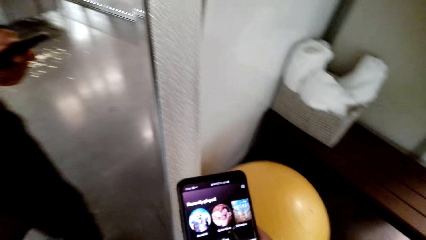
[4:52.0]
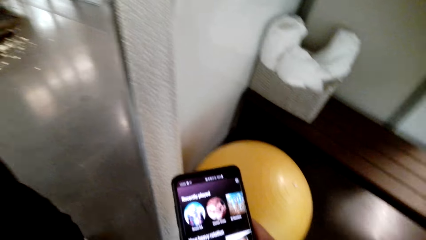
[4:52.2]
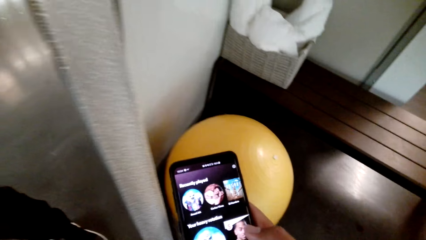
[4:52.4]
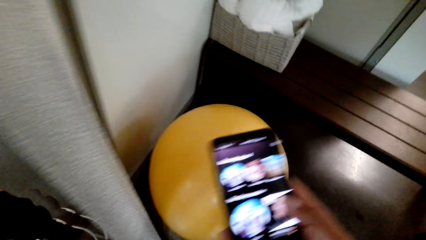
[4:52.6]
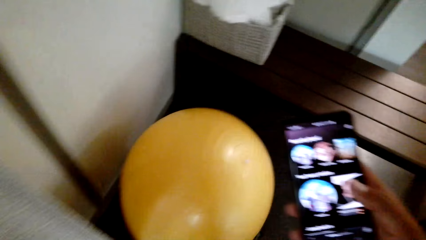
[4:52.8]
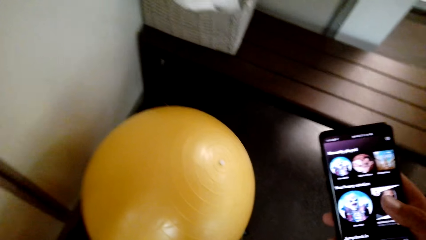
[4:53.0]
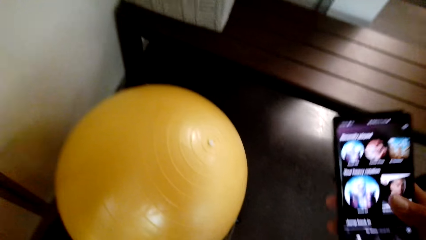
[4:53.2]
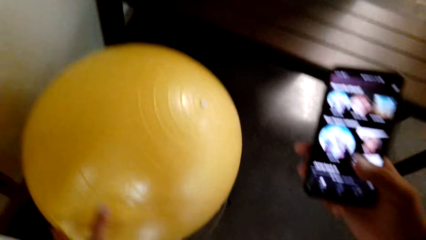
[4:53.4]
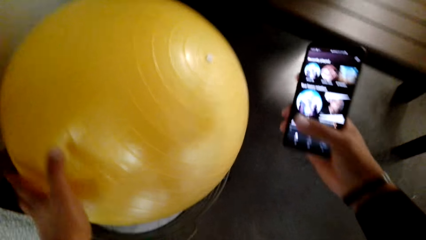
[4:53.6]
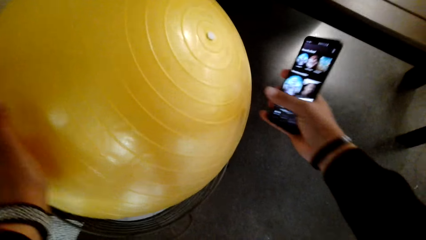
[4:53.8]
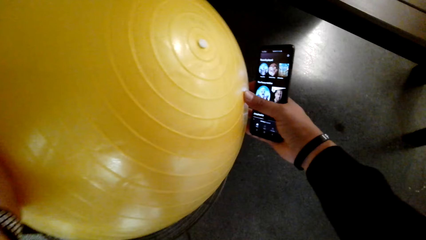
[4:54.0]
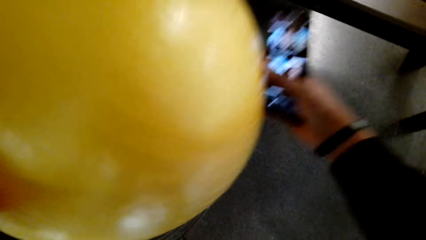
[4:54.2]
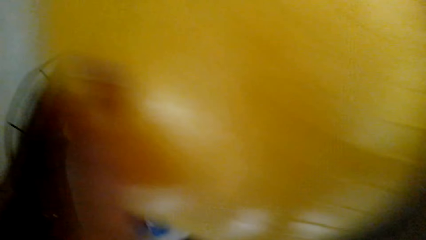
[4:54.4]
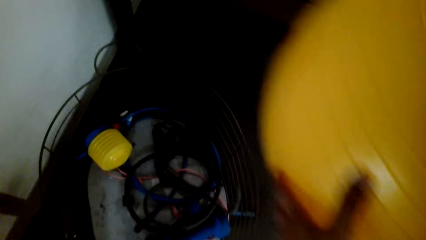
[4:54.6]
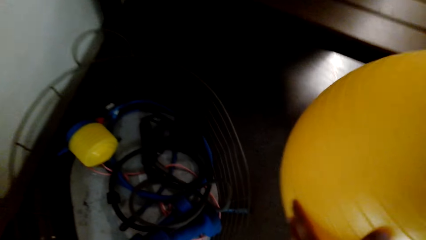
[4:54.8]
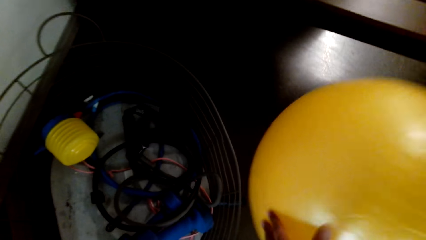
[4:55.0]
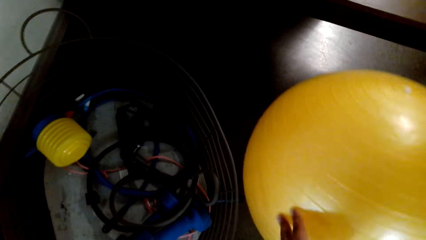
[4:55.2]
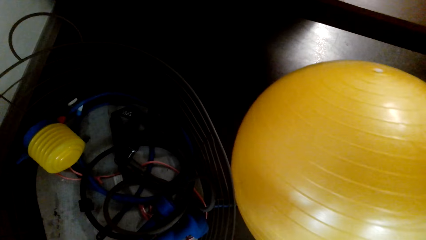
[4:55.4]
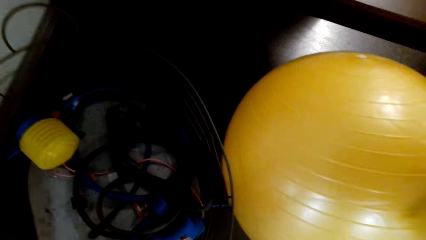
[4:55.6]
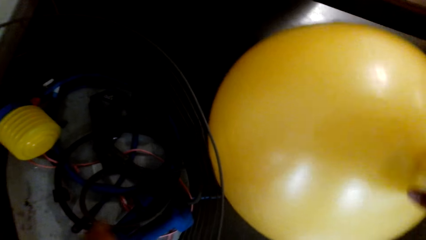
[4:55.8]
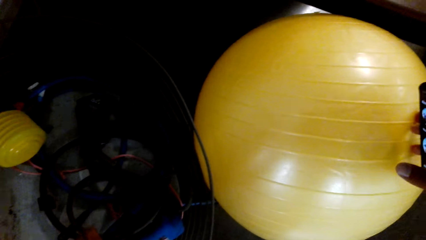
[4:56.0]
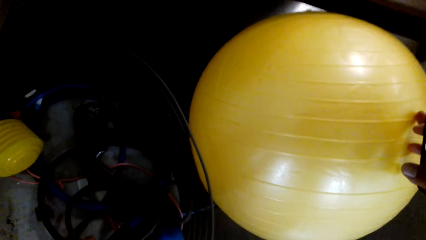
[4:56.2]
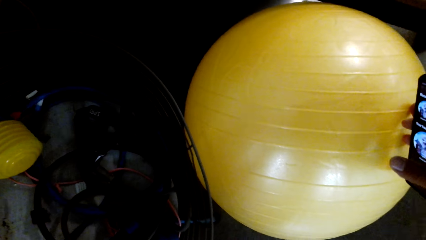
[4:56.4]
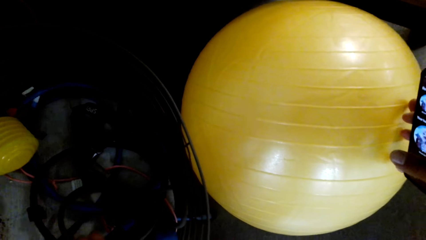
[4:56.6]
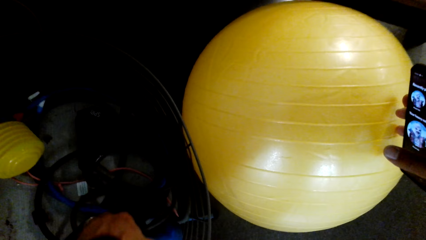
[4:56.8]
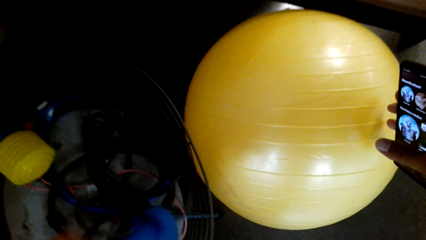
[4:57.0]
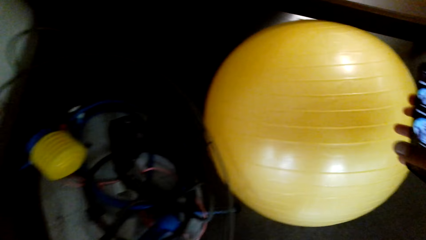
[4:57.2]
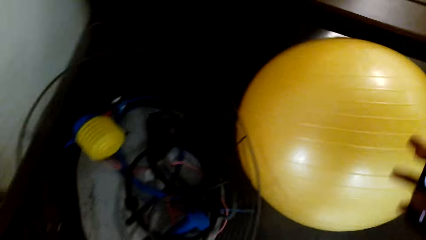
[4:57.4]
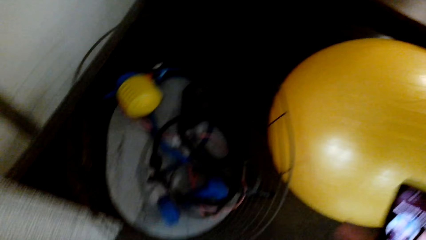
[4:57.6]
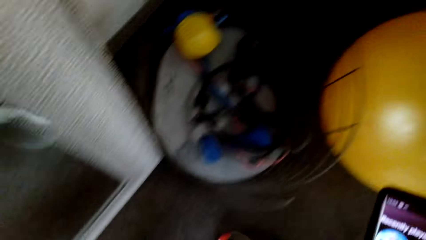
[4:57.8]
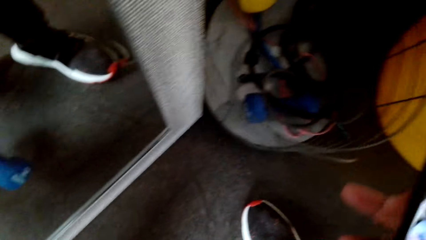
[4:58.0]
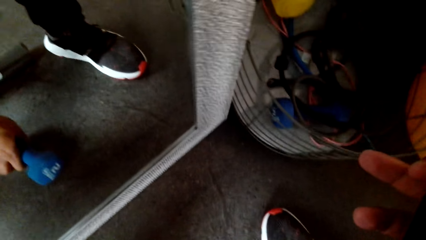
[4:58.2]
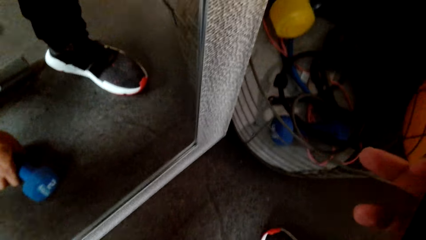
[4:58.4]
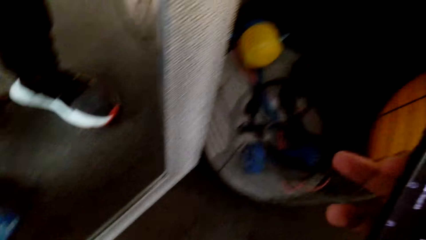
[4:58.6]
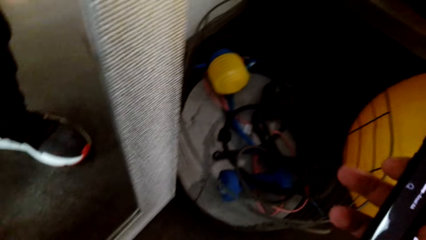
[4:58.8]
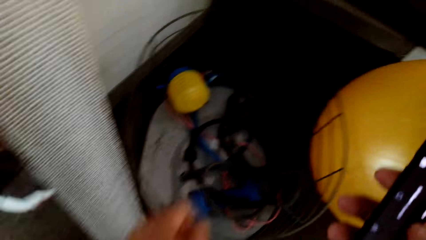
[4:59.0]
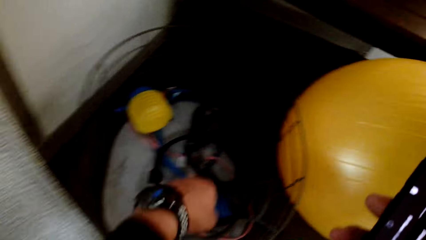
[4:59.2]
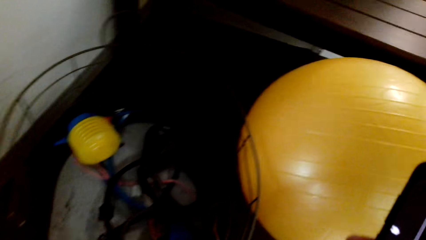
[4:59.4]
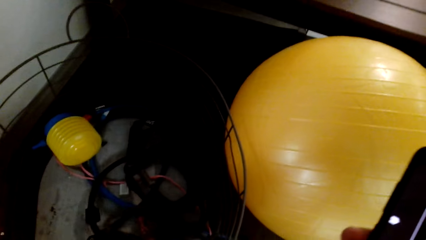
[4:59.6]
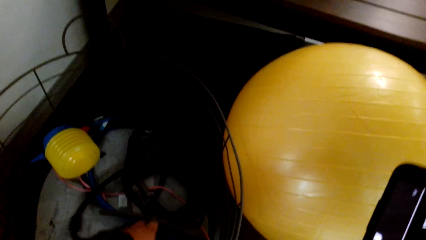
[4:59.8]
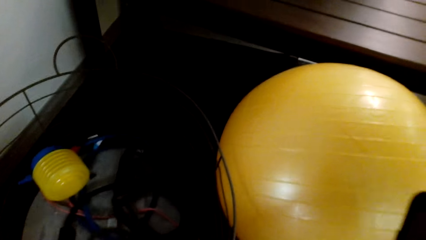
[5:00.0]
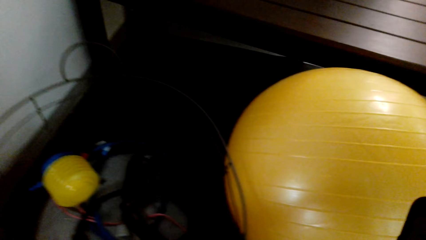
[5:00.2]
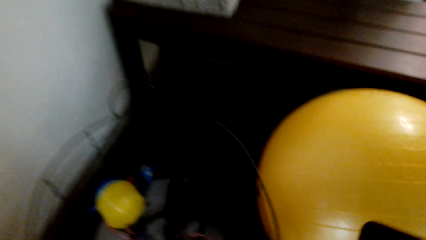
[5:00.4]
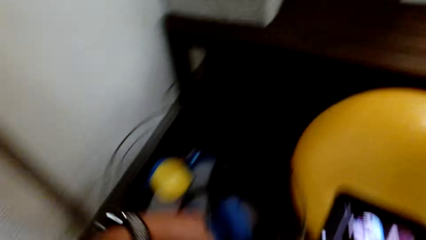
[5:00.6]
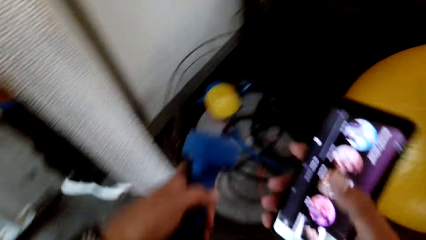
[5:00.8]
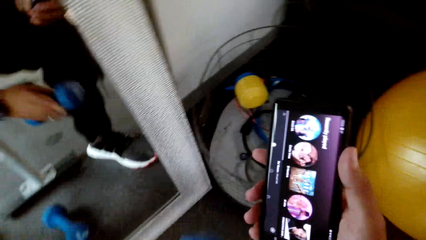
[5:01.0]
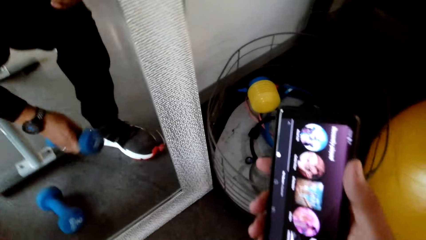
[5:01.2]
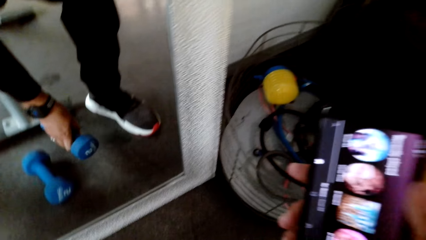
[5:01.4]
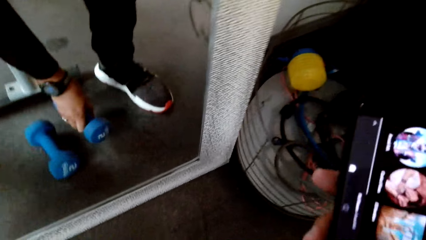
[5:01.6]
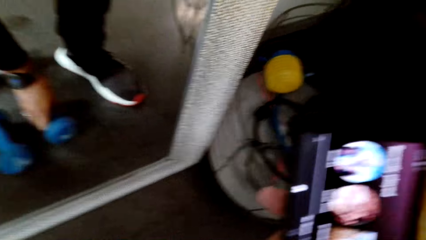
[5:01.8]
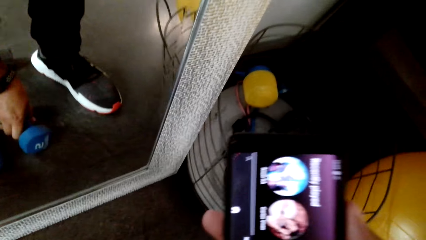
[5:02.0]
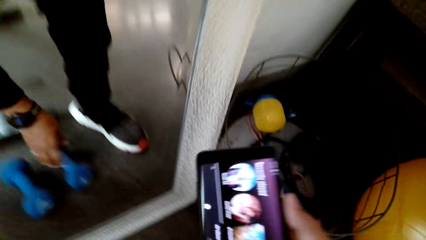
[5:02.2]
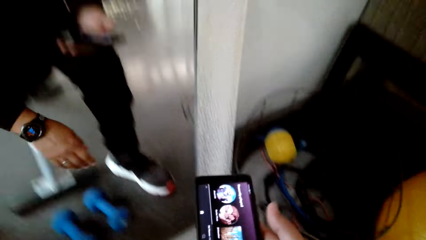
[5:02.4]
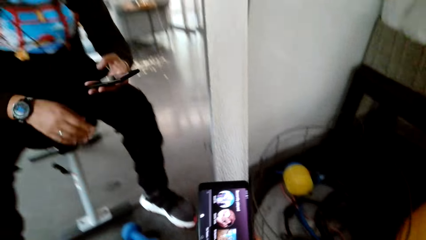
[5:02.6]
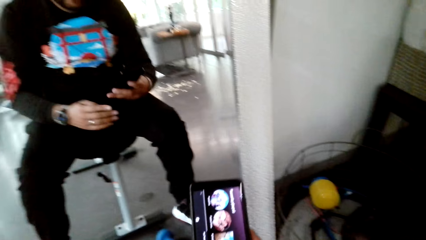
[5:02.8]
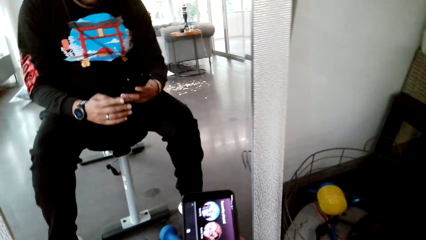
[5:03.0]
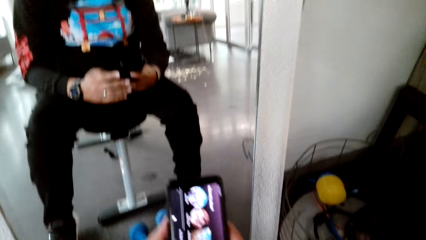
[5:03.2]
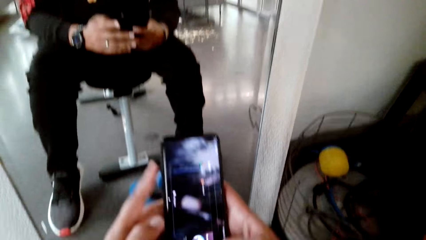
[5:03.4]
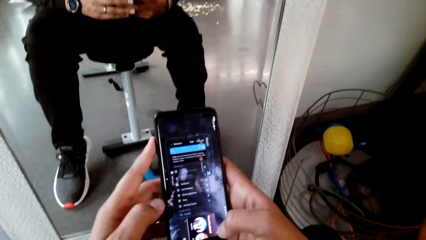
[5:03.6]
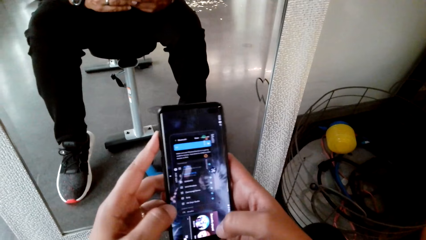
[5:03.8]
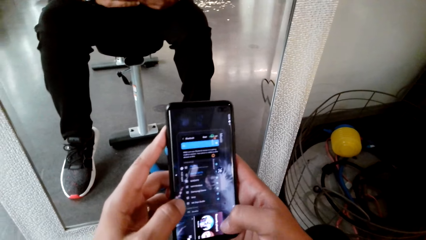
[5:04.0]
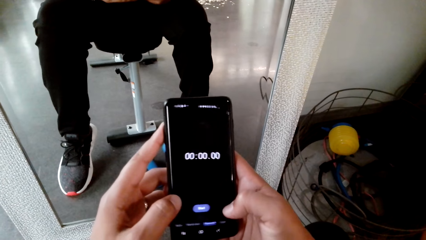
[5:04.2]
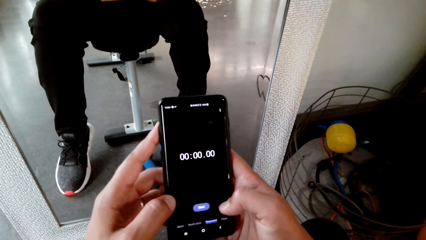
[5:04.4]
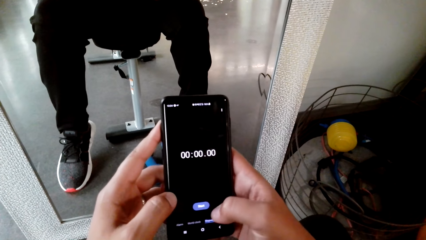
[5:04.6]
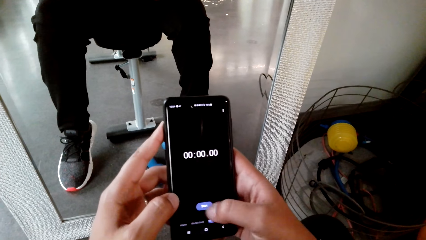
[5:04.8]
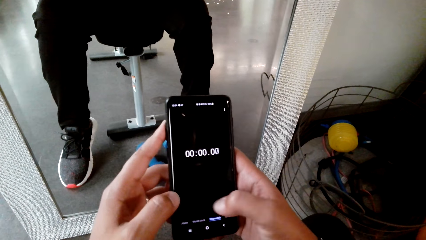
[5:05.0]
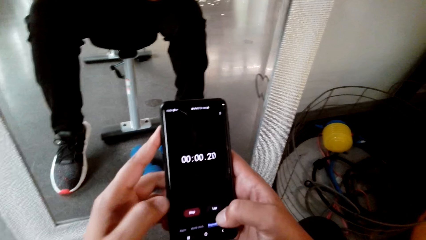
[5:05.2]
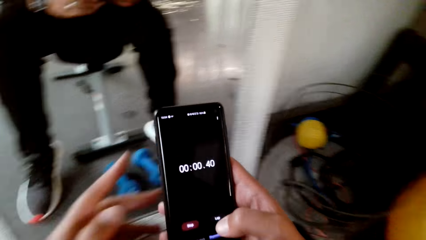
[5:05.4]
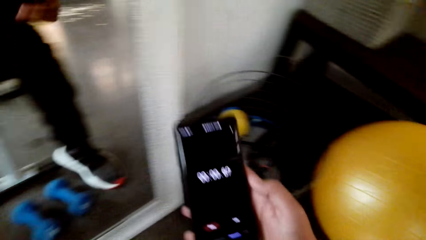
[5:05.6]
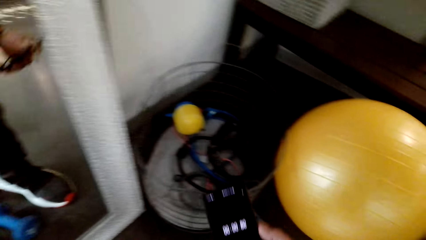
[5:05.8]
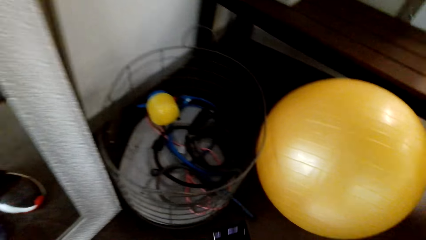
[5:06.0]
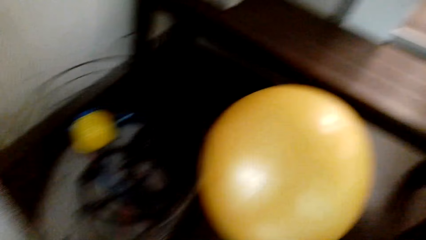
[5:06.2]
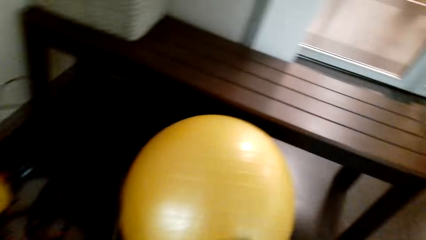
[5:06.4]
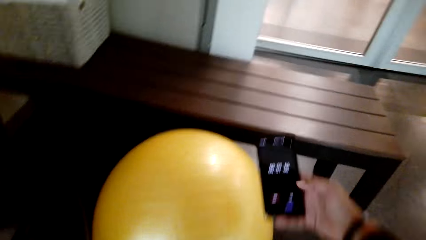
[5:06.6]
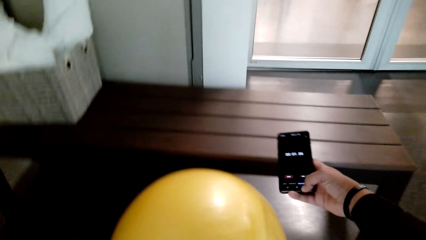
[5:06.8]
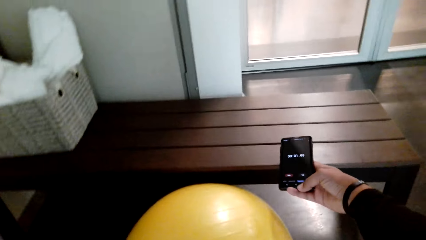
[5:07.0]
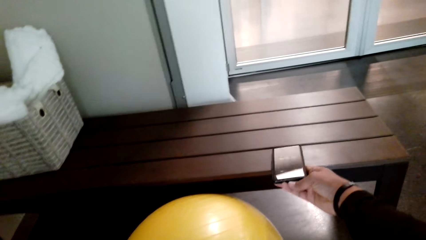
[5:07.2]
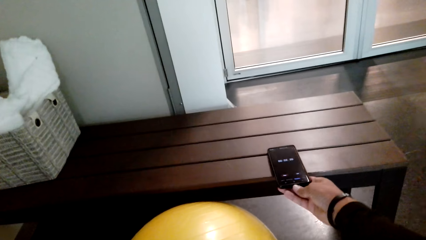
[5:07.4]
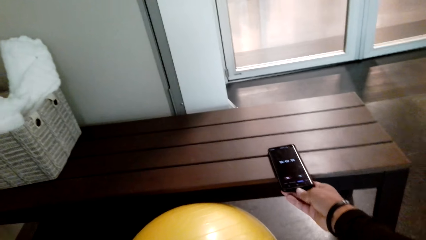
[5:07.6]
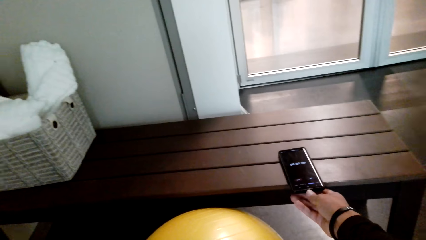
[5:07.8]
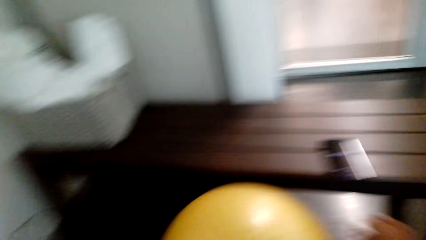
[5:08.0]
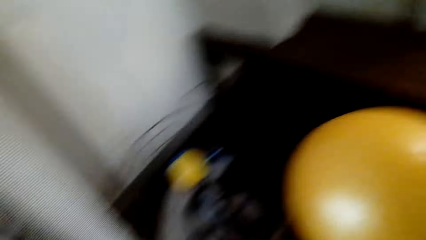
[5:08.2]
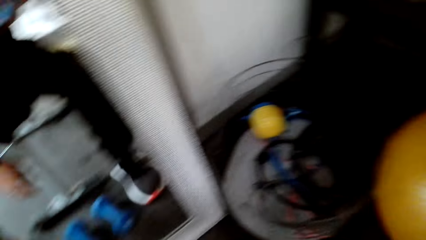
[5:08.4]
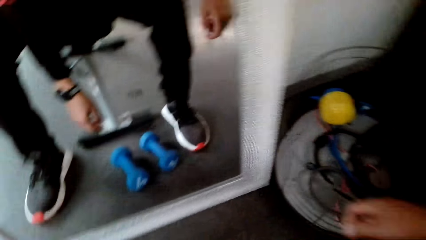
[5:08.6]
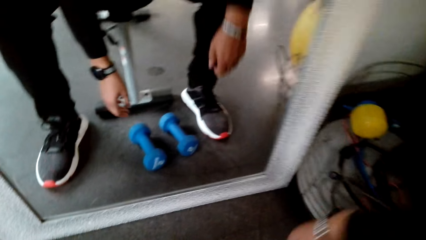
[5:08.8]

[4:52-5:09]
The camera wearer picks up the gym ball. They put the gym ball down. They pick up dumbbells. They pick up a dumbbell. They put down the dumbbell. They dial the phone. They put the phone down.
